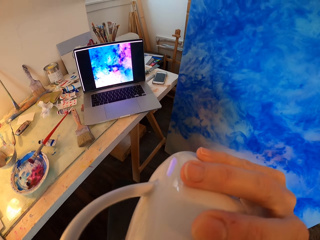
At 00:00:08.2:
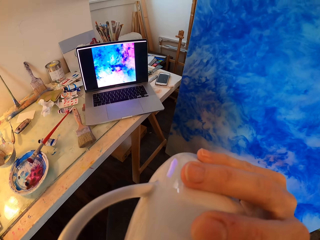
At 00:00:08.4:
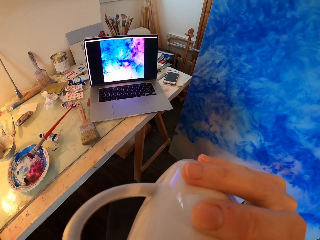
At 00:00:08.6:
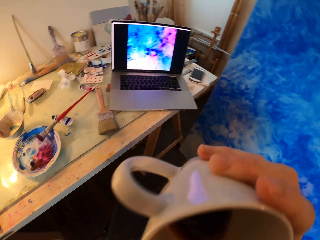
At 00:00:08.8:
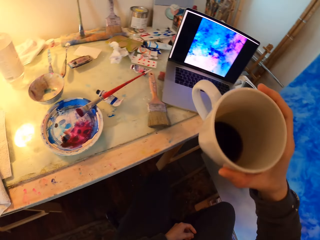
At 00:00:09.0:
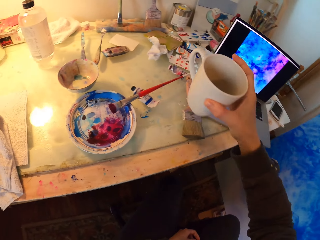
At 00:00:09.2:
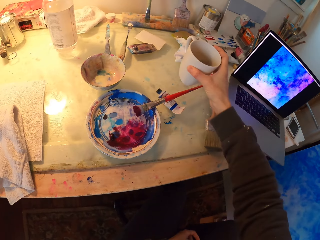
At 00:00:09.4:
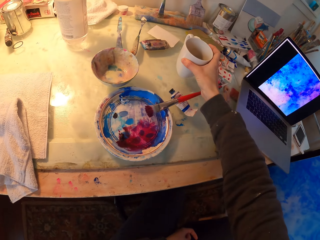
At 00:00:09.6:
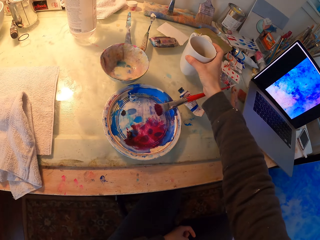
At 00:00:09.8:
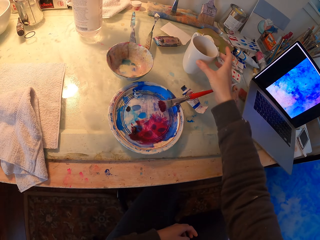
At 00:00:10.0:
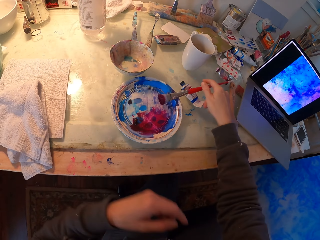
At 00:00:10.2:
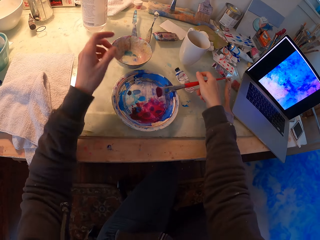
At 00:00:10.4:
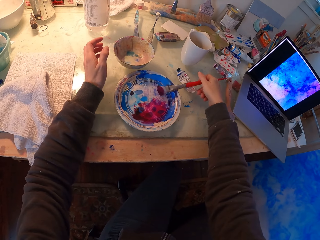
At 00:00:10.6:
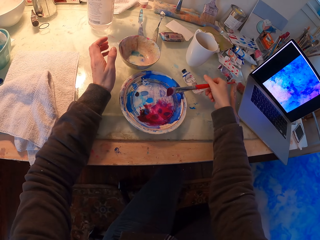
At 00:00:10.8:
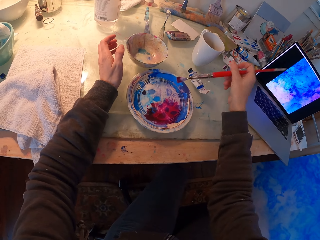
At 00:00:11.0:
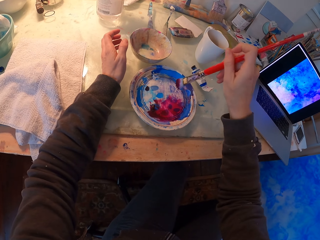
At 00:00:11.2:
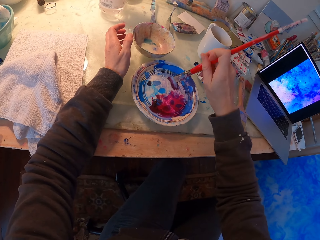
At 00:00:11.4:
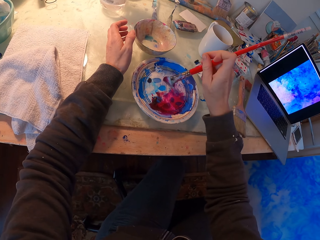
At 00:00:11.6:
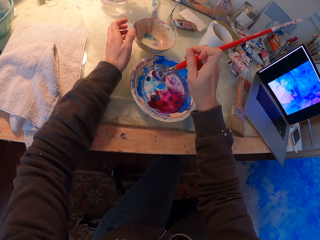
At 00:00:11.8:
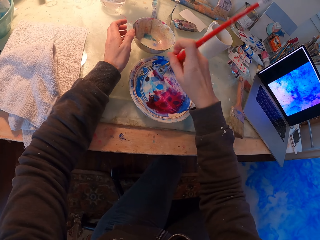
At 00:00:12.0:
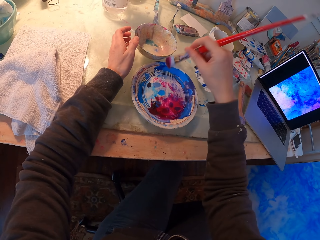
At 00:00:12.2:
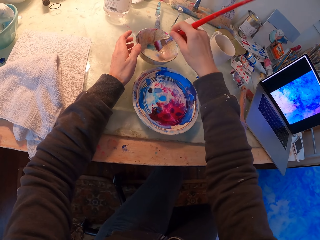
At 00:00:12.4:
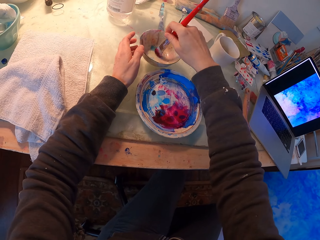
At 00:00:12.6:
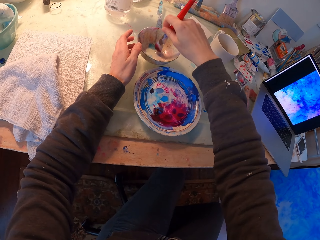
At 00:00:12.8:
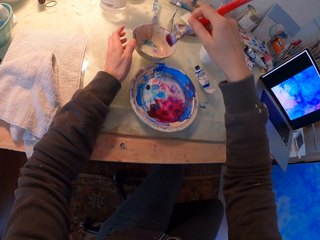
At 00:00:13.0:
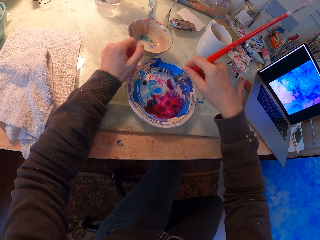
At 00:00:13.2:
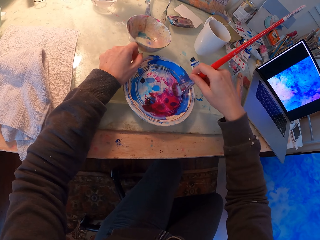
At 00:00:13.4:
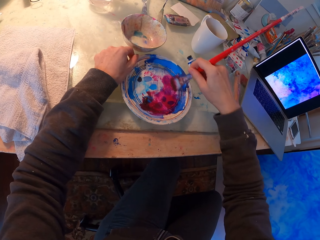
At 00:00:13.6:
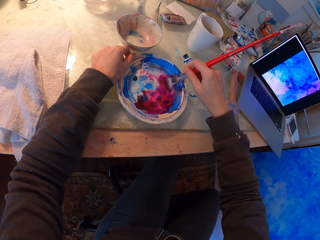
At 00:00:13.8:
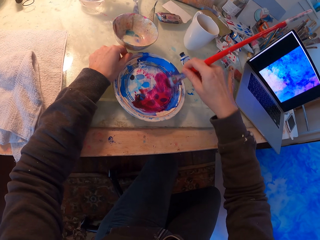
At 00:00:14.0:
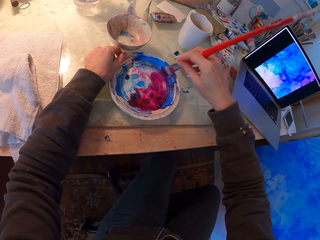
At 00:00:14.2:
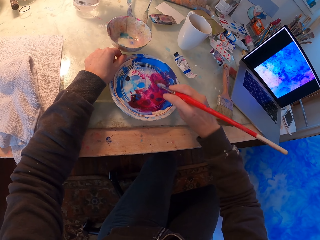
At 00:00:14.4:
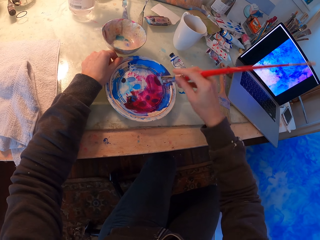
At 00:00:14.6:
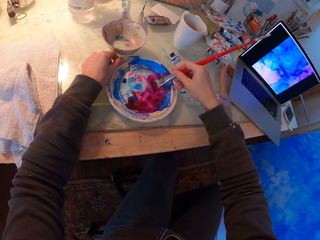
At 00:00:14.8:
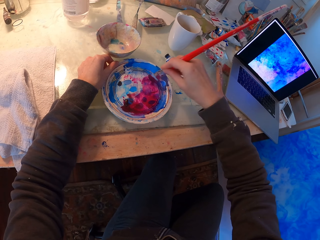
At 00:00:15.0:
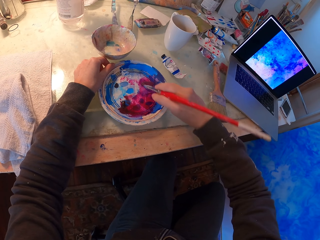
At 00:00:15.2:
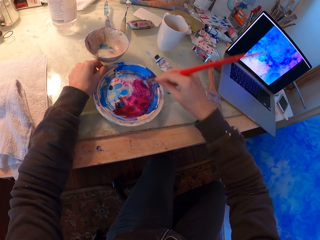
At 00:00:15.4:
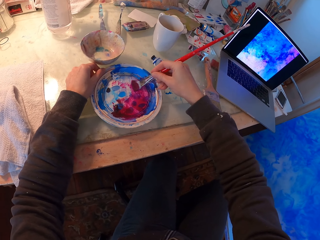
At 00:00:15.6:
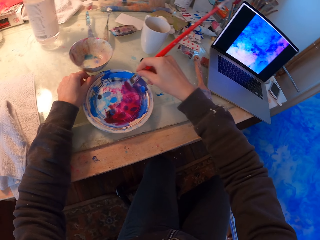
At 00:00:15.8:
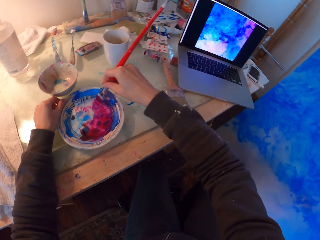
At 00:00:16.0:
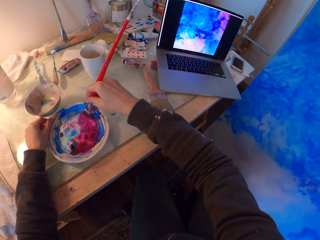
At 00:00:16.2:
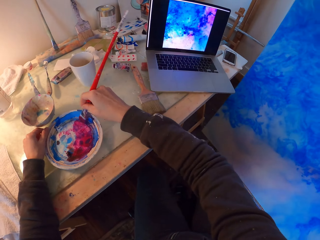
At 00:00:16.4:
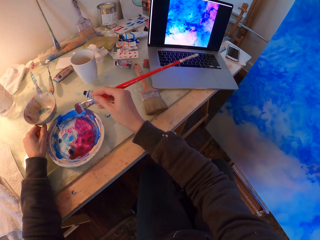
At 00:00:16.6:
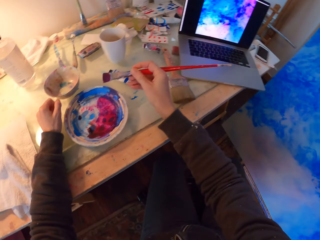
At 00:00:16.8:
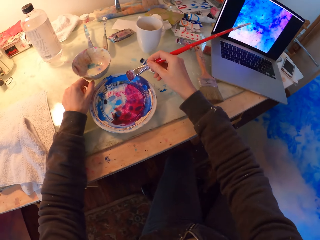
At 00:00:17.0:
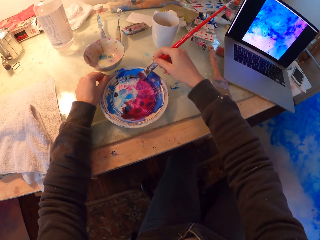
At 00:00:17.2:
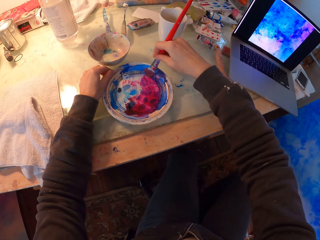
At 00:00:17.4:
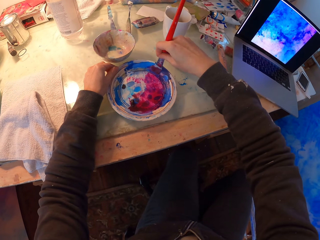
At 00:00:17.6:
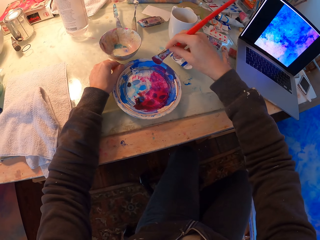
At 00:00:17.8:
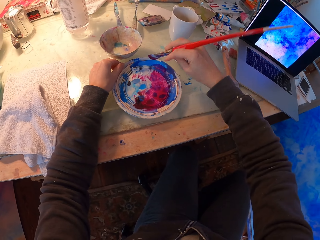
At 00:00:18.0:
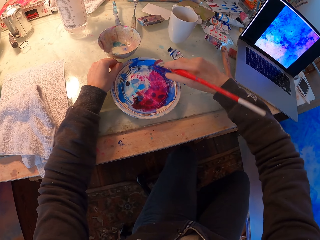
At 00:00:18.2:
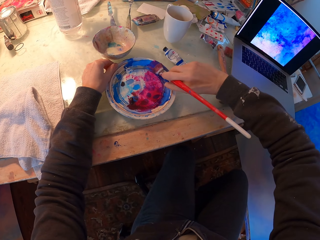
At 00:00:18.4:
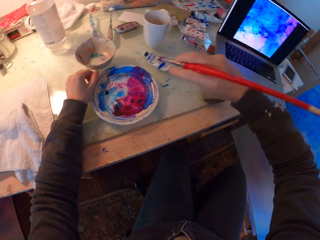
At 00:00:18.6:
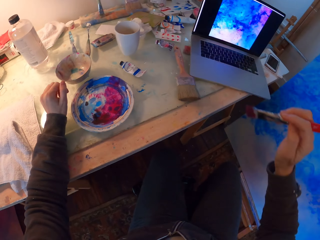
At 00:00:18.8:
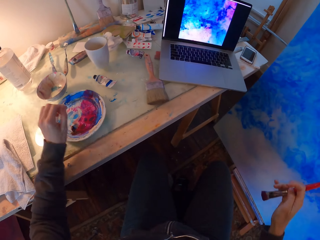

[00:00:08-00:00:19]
The camera wearer places the mug on the table. They hold a paint brush and pick up the paint brush. They mix the paints. They dip the paint brush in the paint. They dip the paint brush in the bowl of water. They dip the paint brush in the paint. They scrape off excess paint from the brush.

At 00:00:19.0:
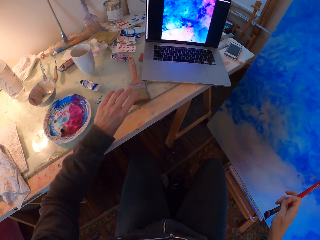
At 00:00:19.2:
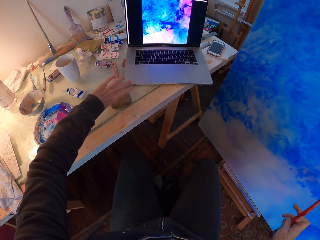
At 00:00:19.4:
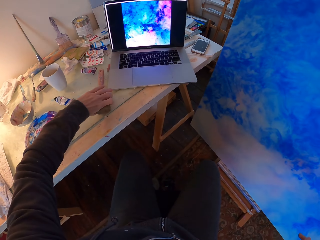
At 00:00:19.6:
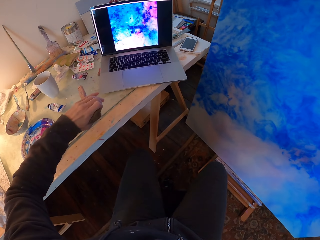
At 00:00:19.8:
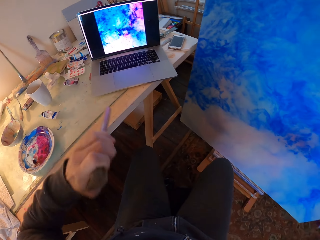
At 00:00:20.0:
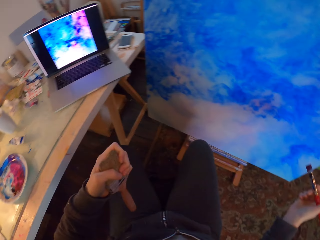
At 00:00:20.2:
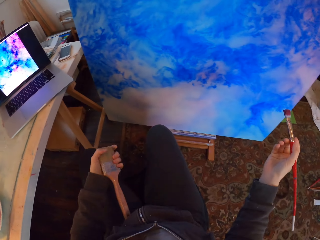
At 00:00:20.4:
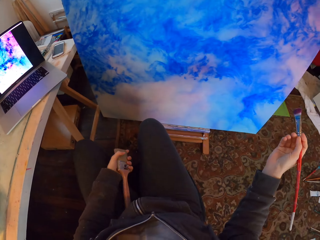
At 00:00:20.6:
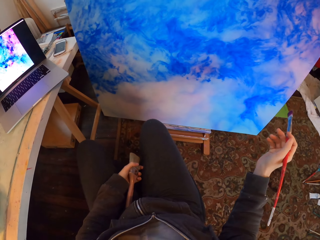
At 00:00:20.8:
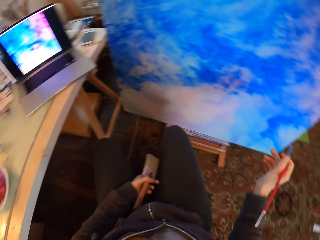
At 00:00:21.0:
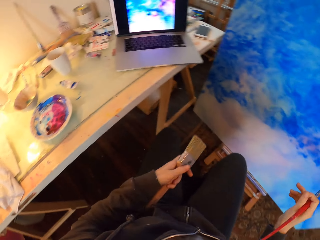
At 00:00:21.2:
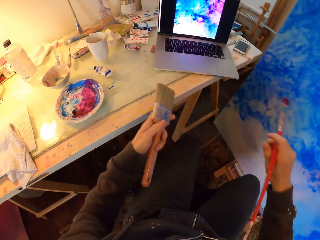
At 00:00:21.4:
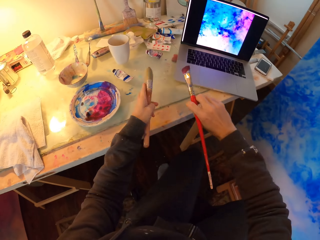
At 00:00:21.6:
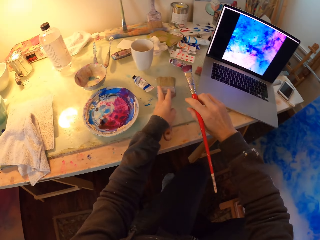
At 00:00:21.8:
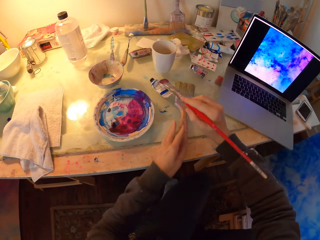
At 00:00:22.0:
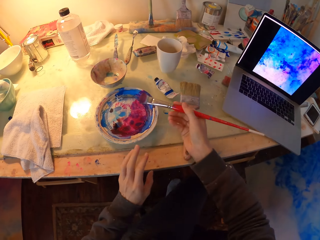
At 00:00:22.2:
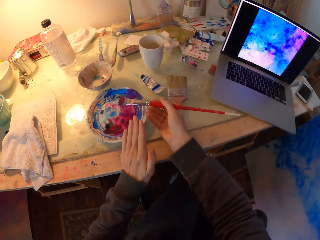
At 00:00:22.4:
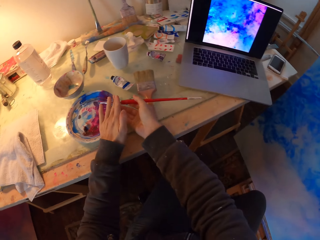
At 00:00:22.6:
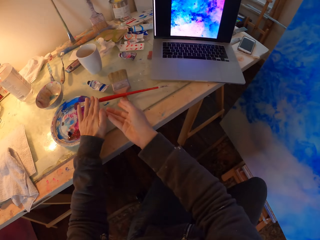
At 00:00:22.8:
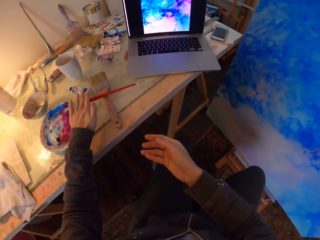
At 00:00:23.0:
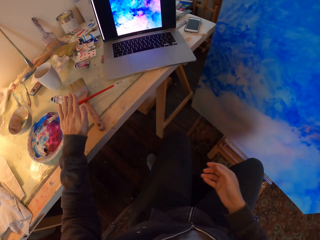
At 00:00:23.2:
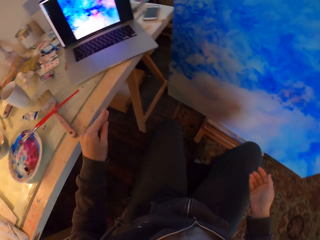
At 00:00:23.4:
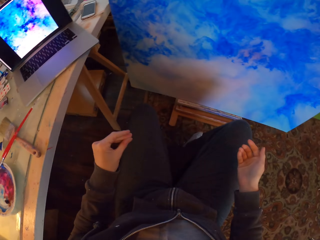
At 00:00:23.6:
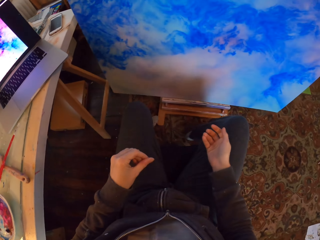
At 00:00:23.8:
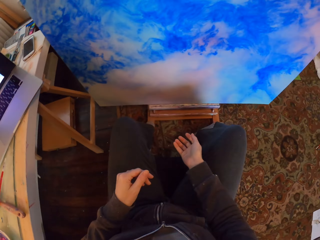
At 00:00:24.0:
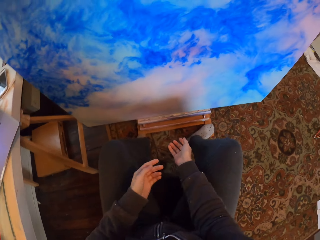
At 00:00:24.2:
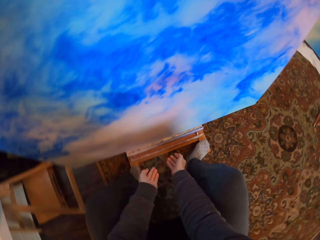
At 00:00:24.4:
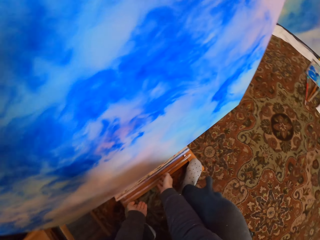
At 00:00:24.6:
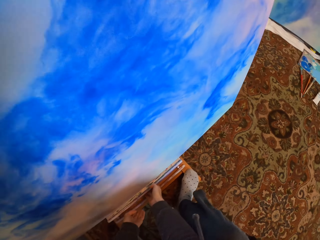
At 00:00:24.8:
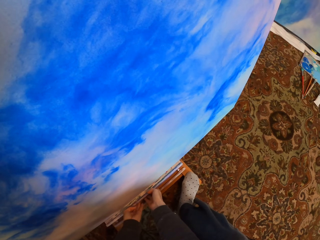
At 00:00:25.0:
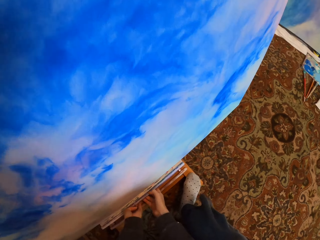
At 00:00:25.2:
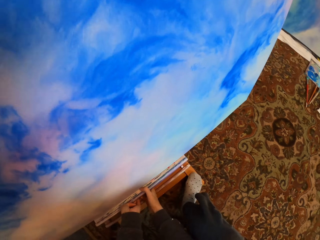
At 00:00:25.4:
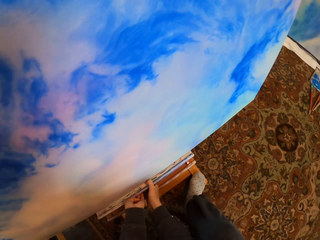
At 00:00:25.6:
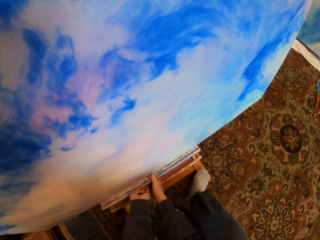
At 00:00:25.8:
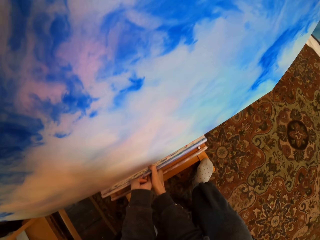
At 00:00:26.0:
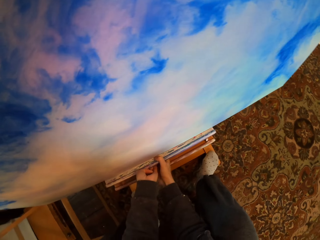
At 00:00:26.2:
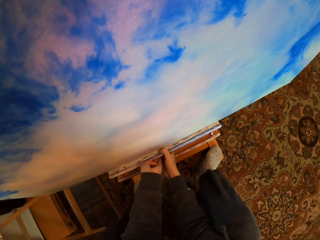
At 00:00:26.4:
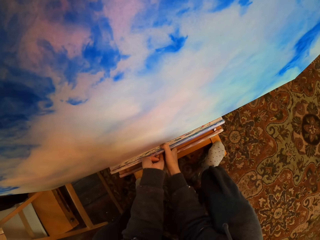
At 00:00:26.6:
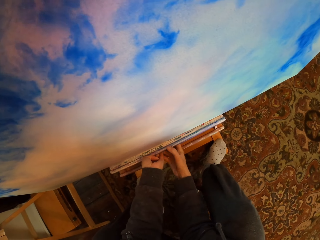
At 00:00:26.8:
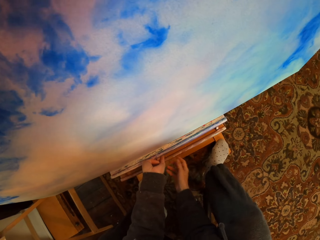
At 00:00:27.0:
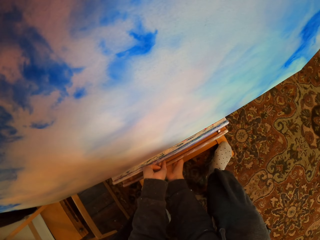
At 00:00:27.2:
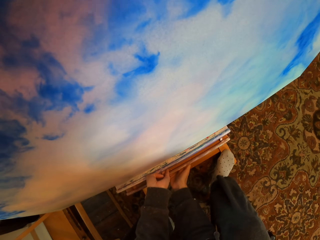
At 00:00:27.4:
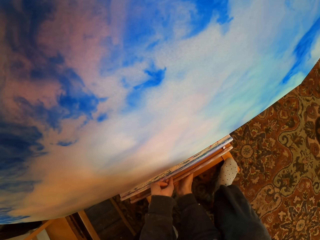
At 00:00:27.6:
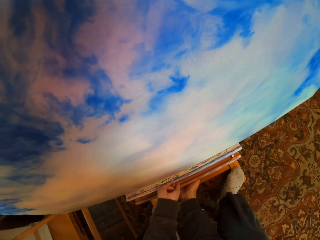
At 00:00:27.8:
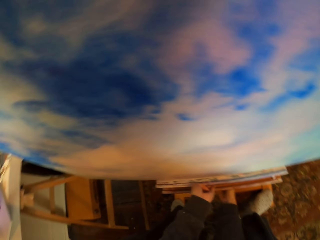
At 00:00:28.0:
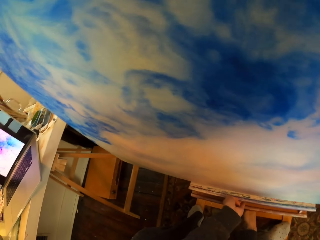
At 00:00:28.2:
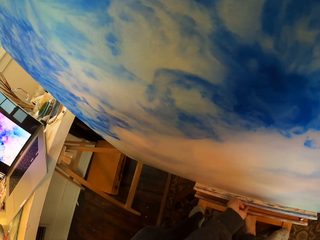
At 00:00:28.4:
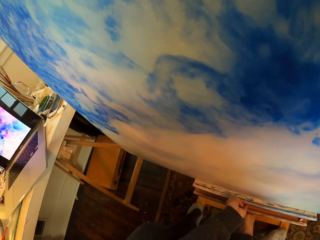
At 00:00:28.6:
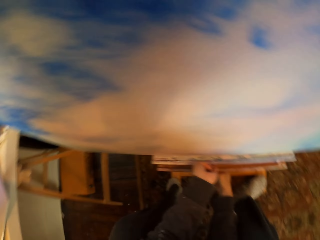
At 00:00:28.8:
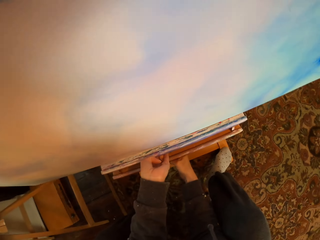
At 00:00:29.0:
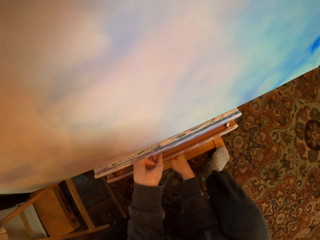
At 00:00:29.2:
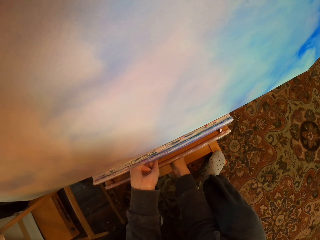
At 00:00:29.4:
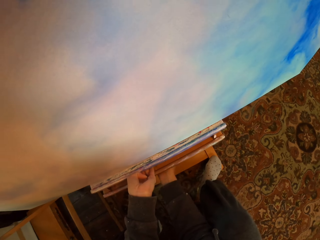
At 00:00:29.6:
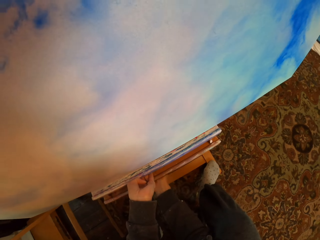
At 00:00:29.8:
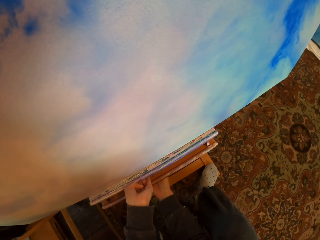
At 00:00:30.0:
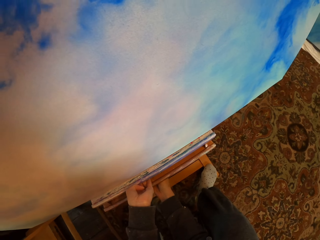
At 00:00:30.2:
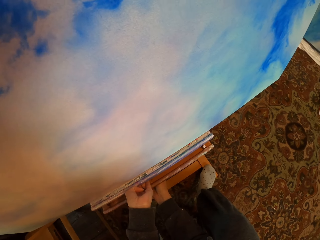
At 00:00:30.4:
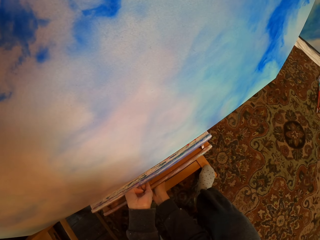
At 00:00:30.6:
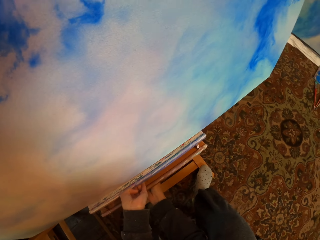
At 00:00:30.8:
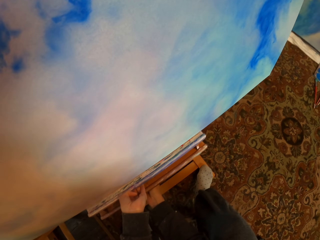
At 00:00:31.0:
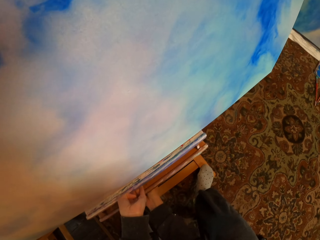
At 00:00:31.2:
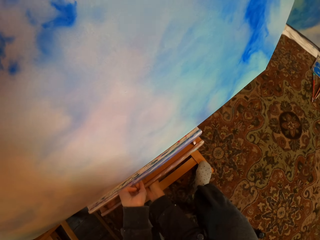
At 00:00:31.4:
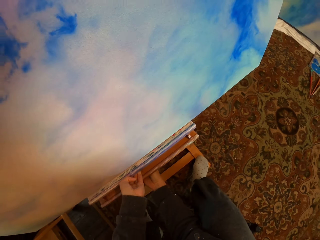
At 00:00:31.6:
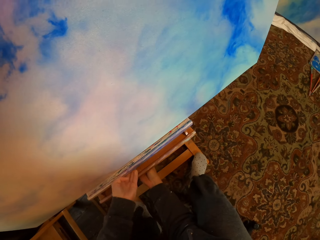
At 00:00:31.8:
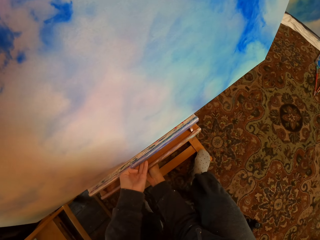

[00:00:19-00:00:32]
The camera wearer picks up the paint brush from the table. They turn towards the painting. They look at the portrait. They turn towards the table. They place the paint brush on the table. They hold the brush. They put the paint brush on the paint bowl. They turn. They hold the portrait stand. They hold the drawer.
